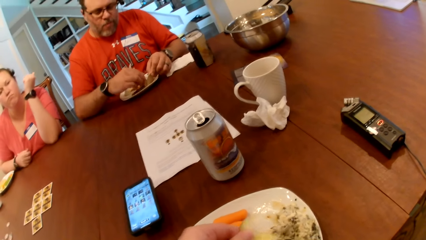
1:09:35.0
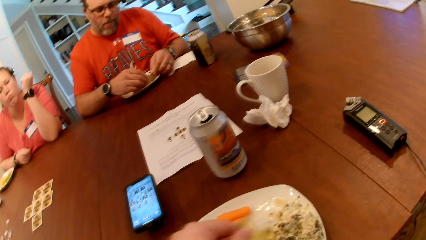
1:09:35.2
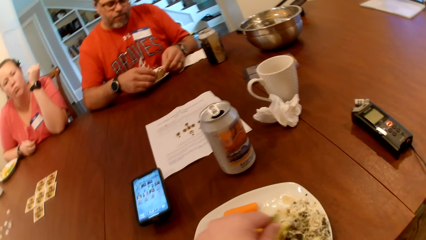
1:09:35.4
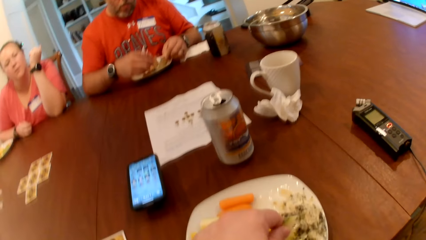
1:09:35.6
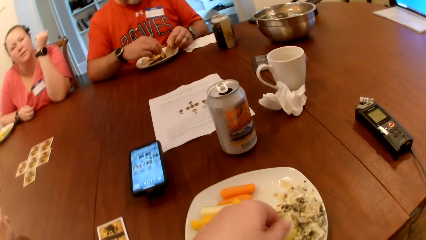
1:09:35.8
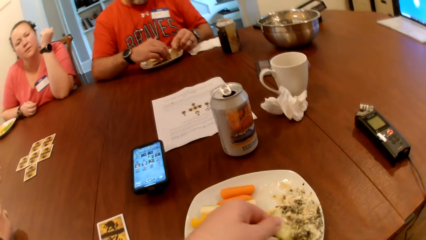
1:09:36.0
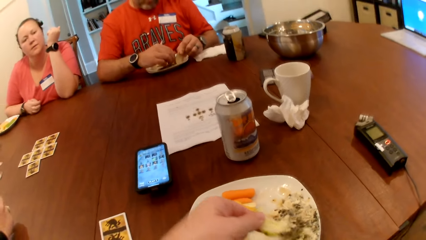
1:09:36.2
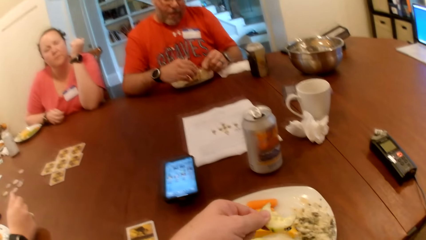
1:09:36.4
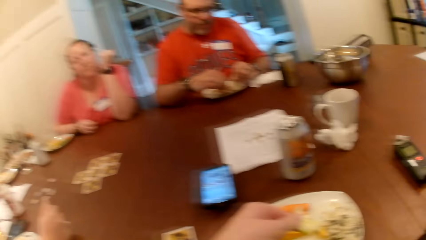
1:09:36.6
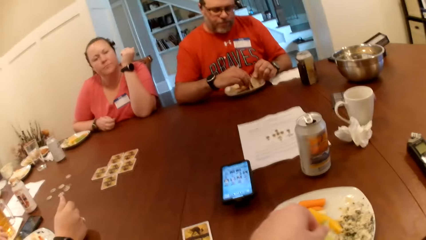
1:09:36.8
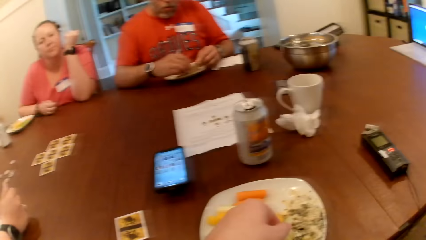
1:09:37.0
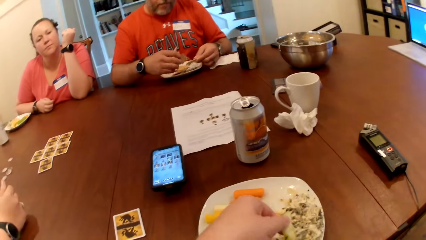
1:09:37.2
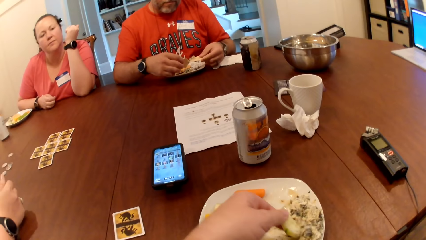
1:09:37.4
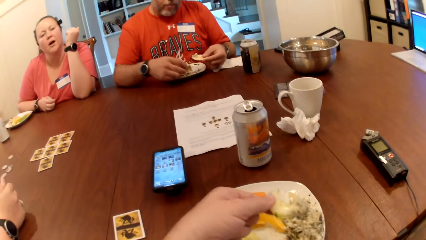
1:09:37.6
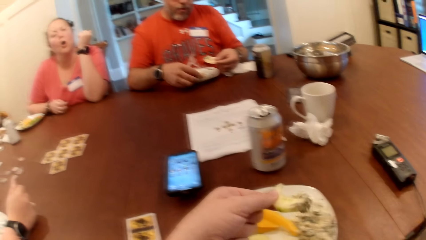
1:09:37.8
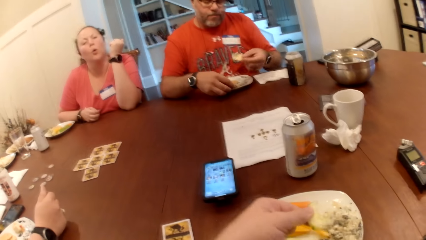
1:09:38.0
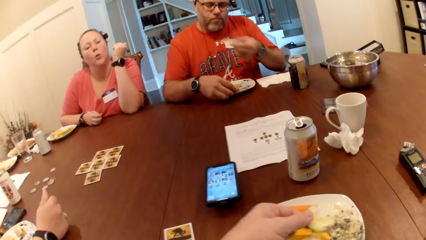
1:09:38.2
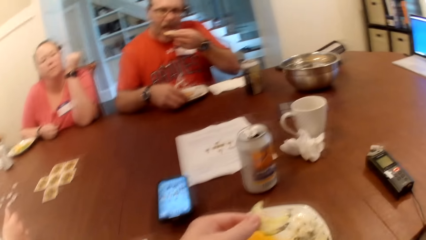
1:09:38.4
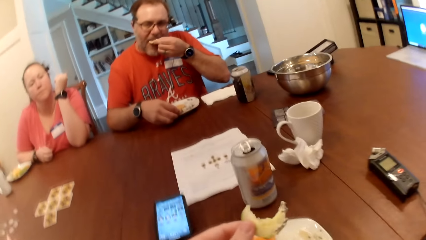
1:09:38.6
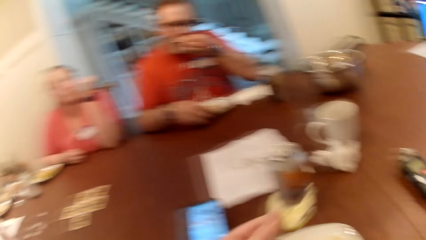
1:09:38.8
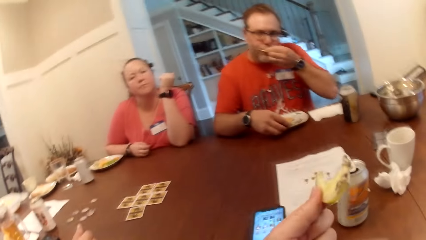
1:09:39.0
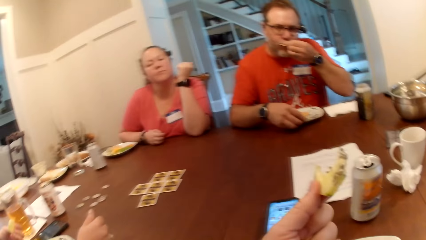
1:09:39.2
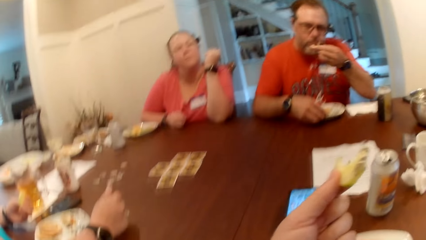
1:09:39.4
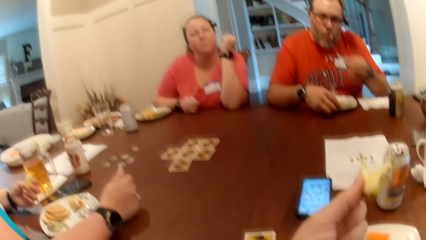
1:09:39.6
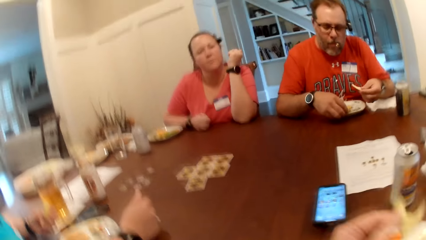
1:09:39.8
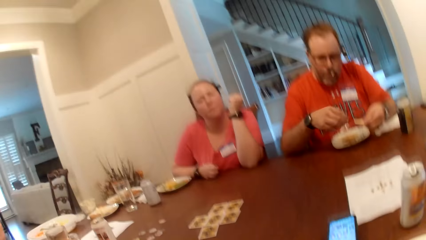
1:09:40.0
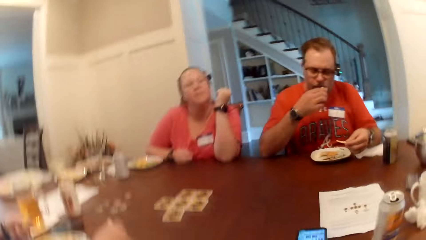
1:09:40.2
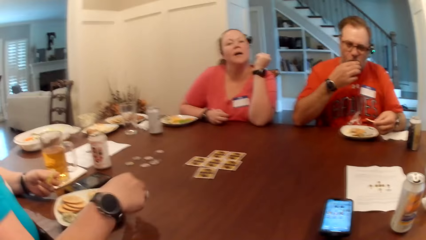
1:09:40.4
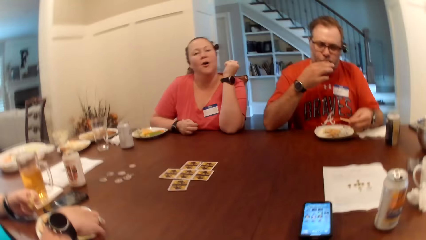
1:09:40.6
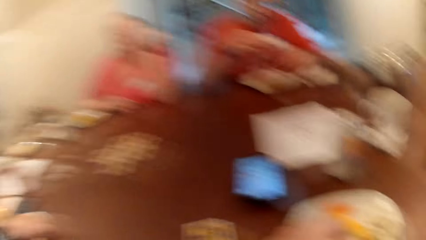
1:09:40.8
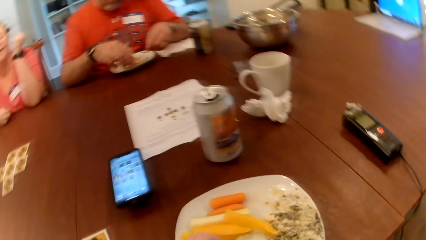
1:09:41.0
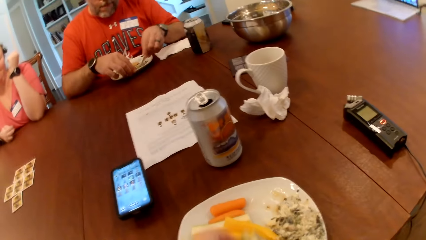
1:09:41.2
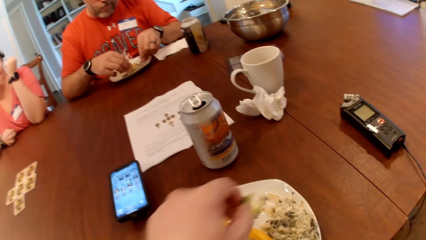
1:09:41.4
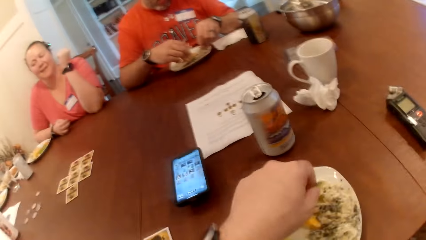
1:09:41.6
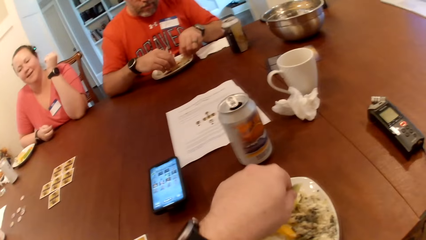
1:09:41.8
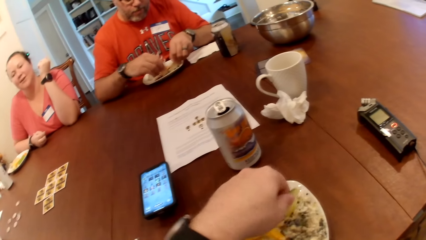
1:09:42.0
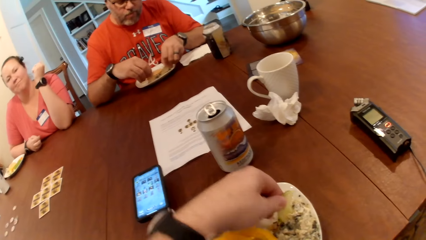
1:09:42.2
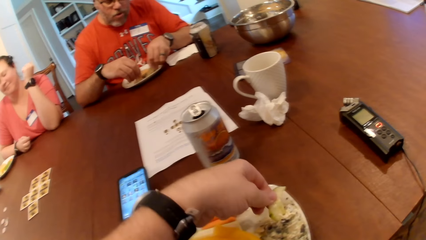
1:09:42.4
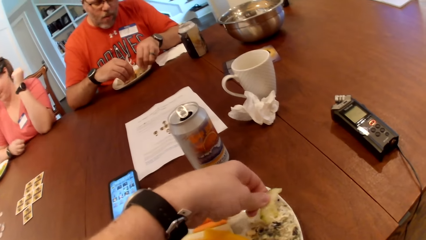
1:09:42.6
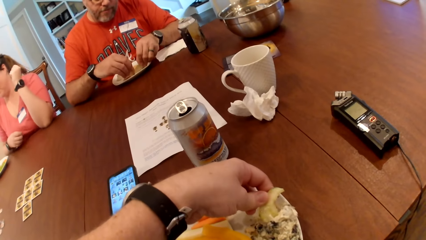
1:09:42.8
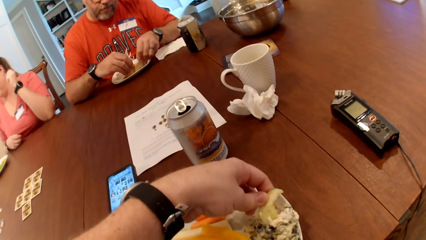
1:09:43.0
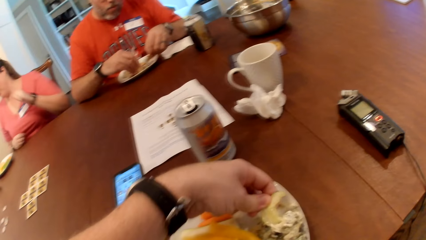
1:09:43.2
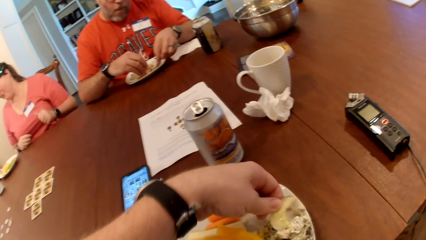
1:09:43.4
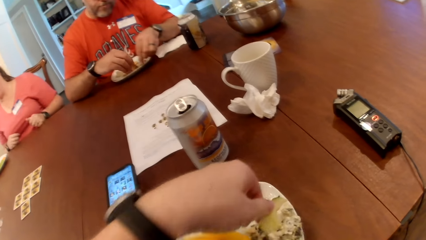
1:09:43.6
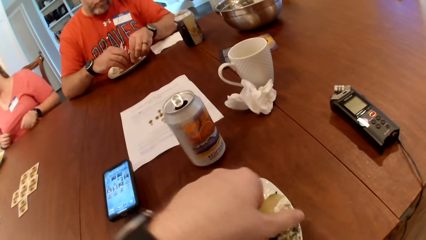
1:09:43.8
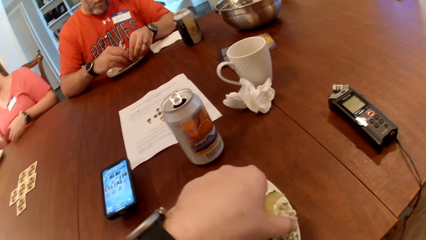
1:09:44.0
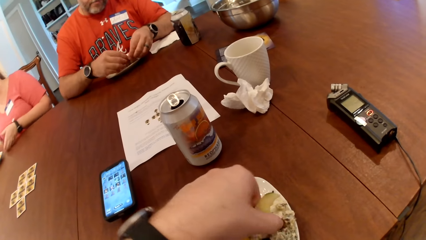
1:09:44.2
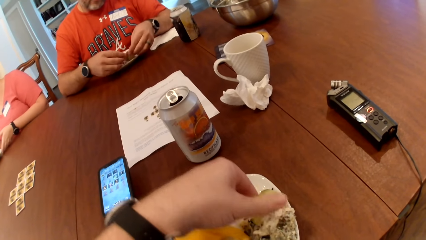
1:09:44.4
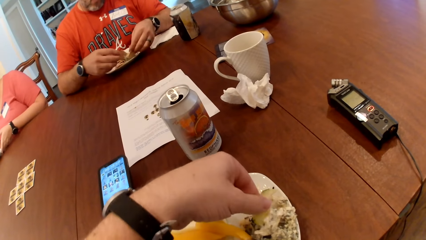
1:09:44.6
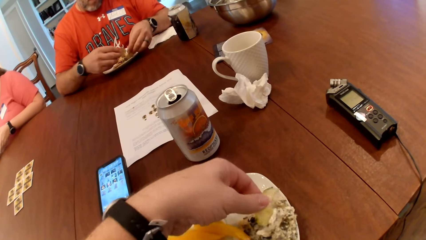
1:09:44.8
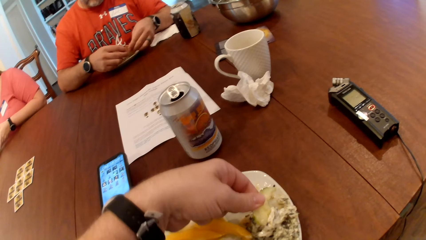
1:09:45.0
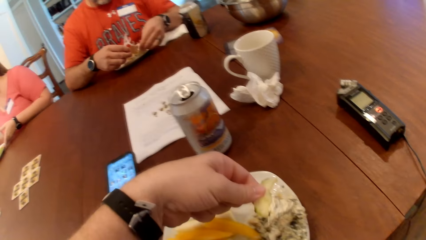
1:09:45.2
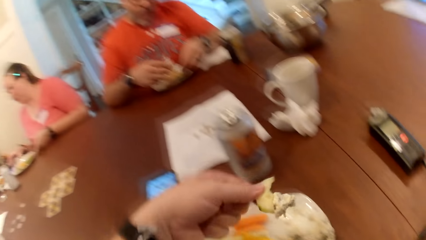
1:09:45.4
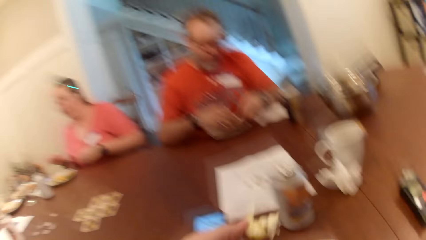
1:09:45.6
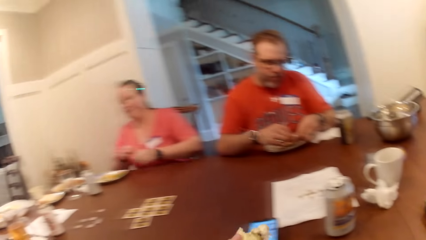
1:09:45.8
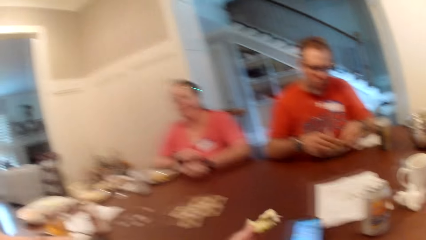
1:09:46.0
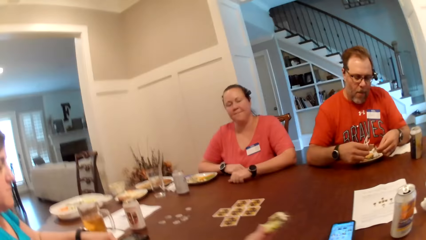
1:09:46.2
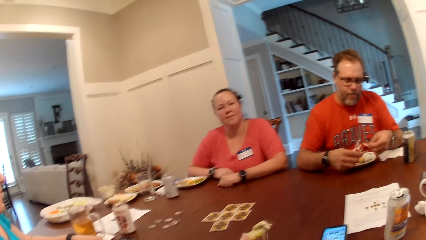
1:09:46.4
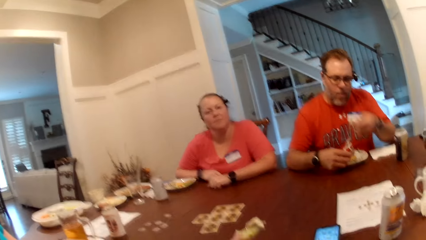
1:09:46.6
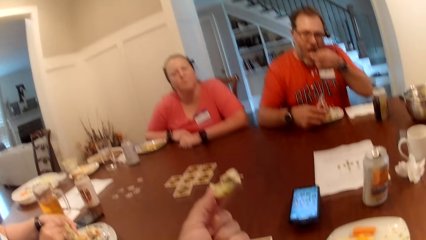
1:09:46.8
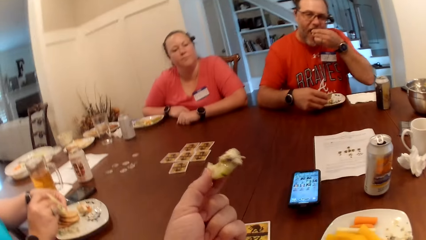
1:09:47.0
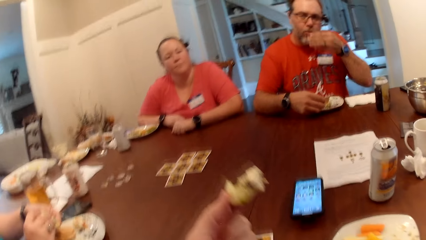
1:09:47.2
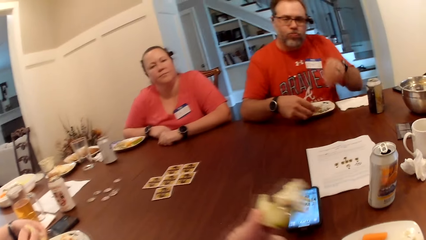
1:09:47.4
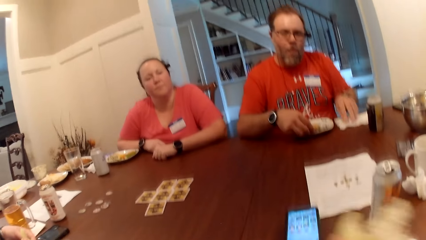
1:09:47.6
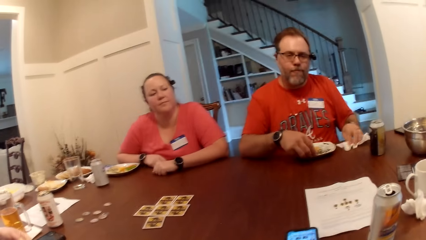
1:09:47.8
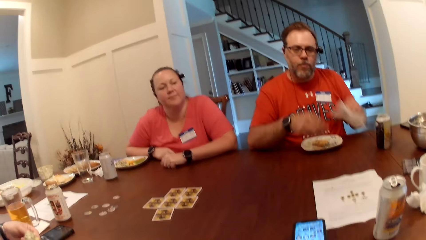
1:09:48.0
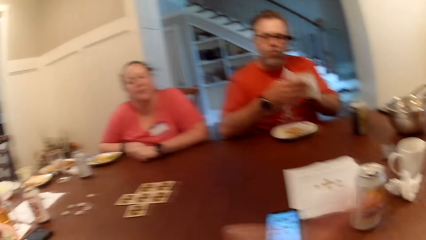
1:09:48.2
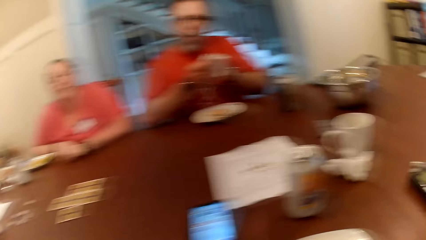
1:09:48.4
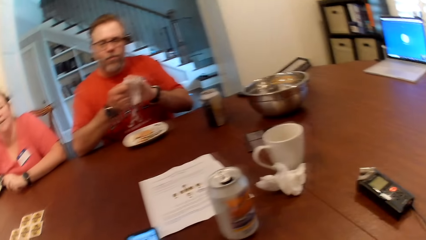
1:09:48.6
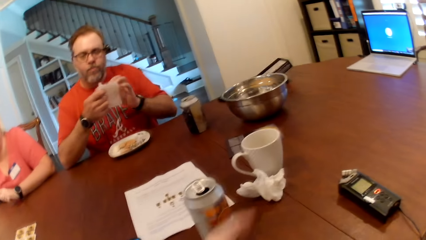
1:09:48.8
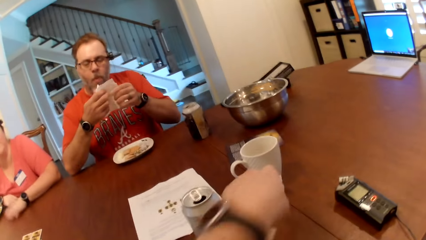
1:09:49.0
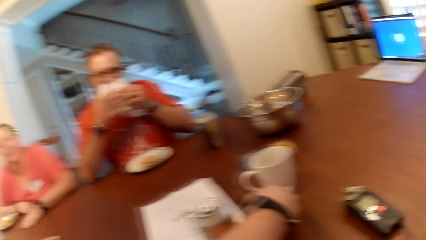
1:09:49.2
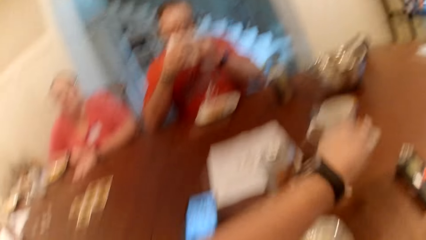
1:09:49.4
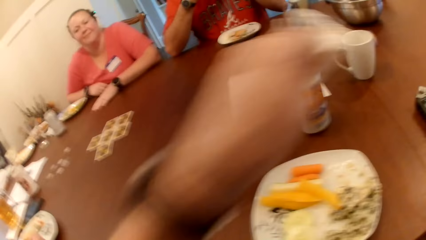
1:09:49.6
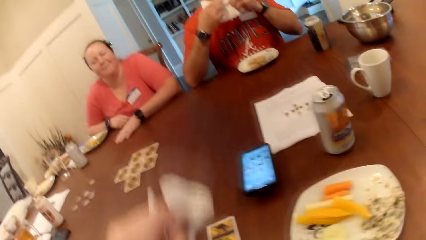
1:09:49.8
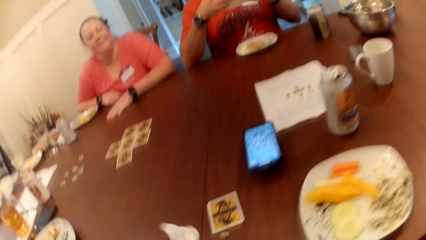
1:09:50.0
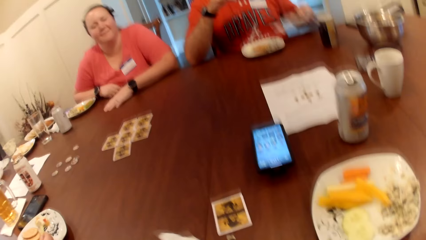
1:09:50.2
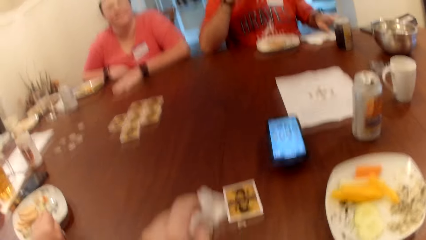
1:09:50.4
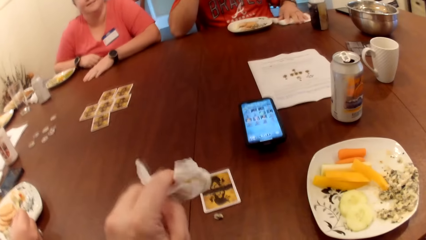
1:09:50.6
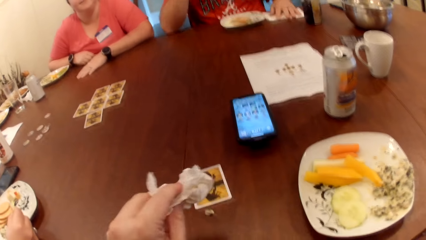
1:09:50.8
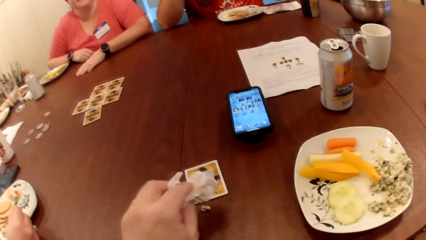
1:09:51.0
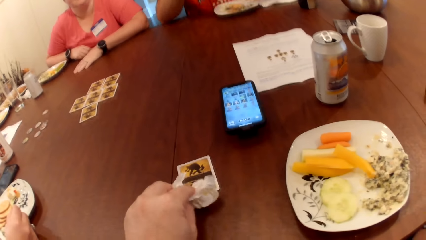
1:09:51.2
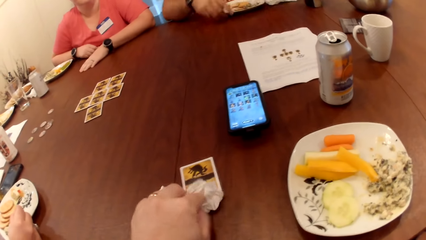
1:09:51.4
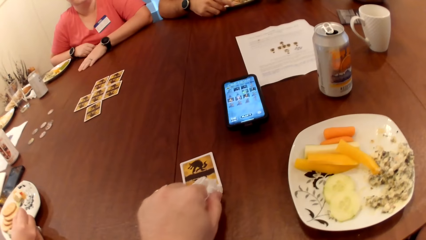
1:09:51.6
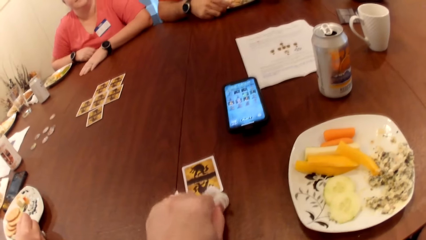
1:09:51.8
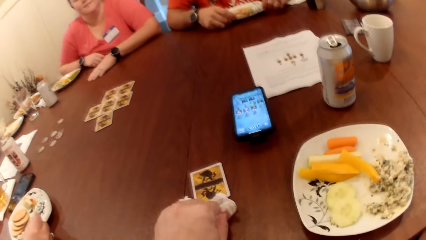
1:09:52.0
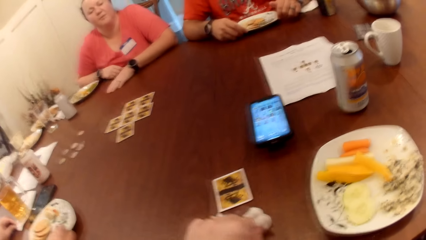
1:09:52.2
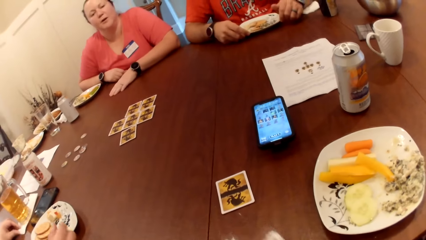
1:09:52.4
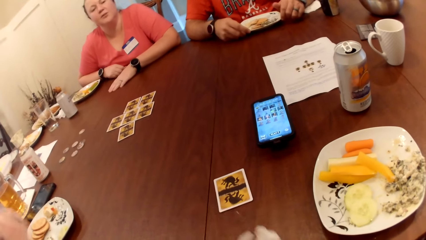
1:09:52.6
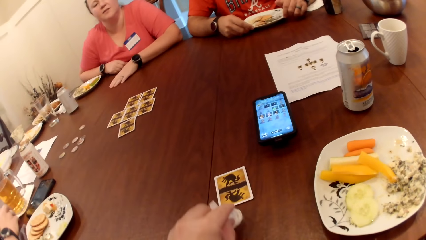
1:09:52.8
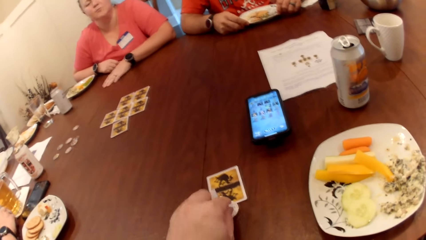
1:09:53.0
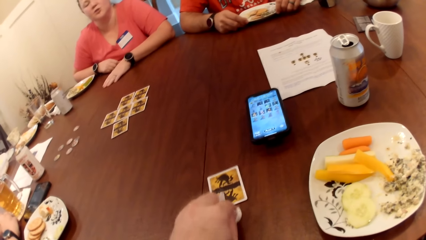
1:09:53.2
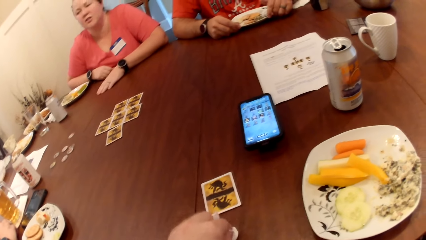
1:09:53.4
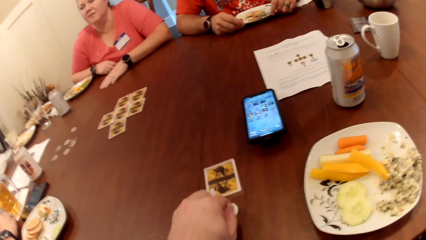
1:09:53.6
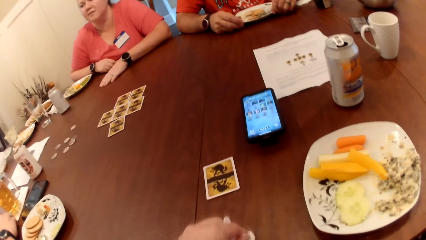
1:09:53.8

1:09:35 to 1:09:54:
The man eats the biscuit with his left hand and touches his mouth with his right hand. The camera wearer dips the cucumber into the dipping sauce with his left hand. The man eats the biscuit with his left hand and picks a tissue from the table with his left hand. The camera wearer picks a tissue from the table with his left hand. The man cleans his mouth with the tissue on both hands and drops the tissue on the table with his left hand. The camera wearer cleans the table with the tissue in his left hand.
